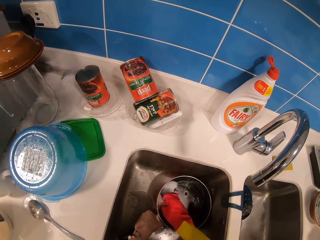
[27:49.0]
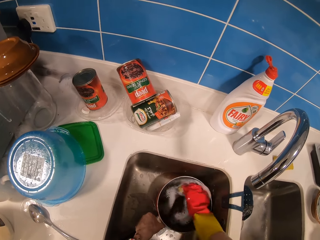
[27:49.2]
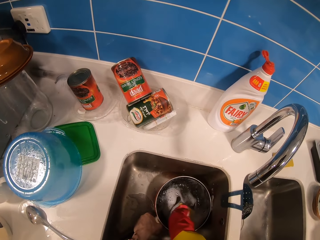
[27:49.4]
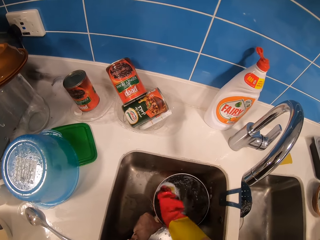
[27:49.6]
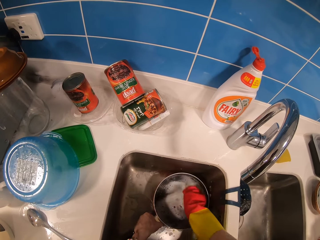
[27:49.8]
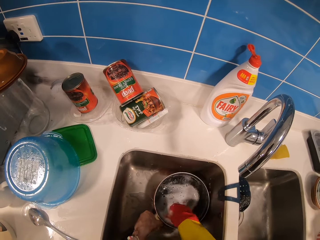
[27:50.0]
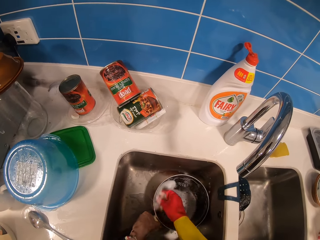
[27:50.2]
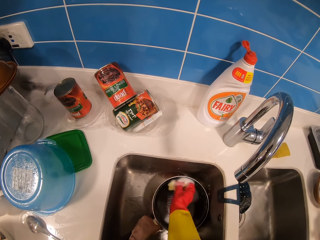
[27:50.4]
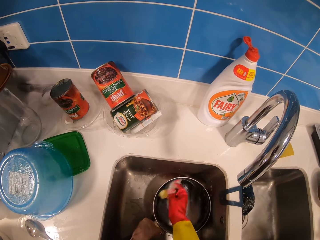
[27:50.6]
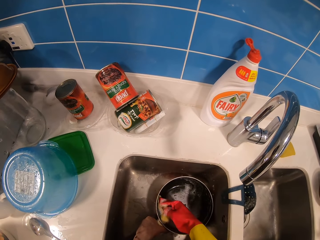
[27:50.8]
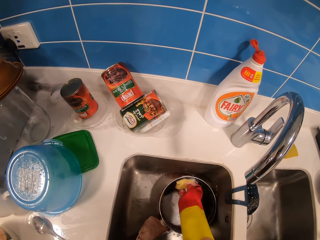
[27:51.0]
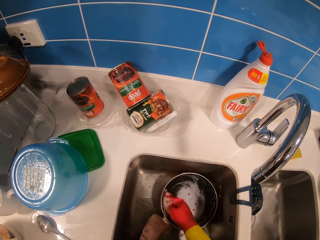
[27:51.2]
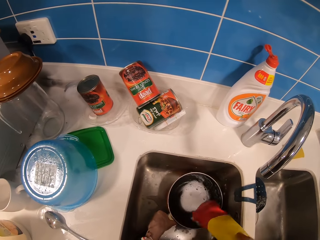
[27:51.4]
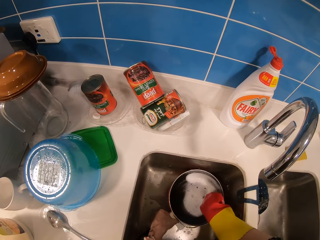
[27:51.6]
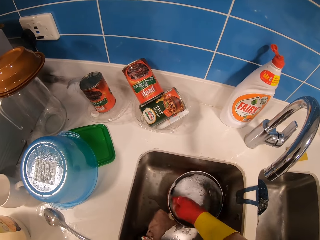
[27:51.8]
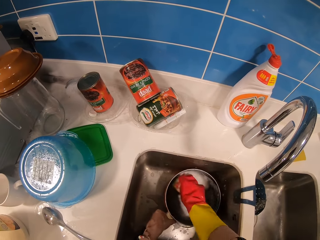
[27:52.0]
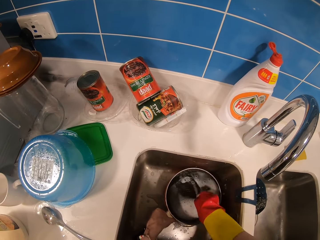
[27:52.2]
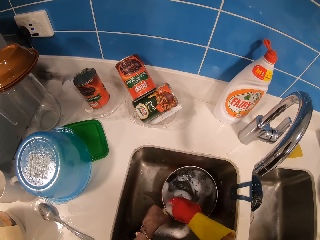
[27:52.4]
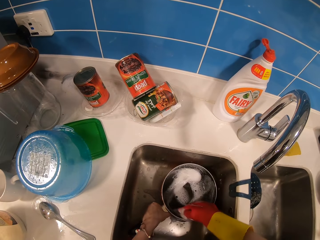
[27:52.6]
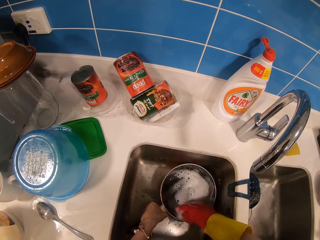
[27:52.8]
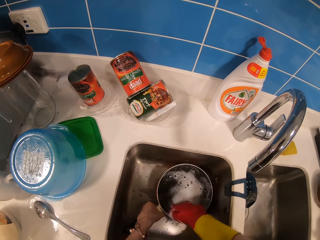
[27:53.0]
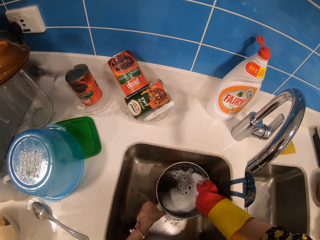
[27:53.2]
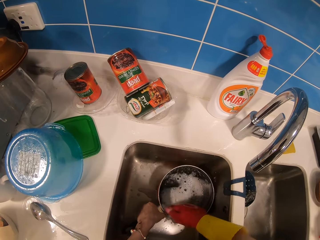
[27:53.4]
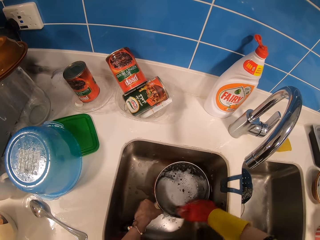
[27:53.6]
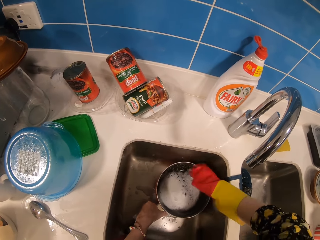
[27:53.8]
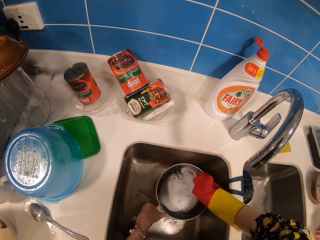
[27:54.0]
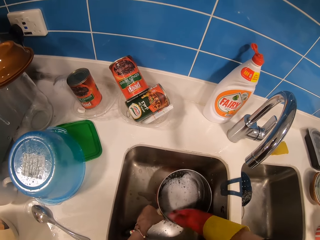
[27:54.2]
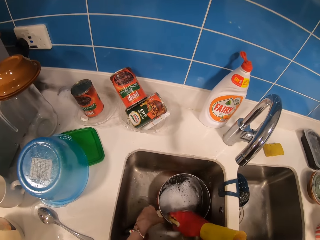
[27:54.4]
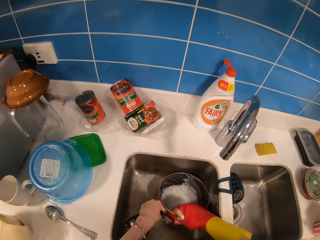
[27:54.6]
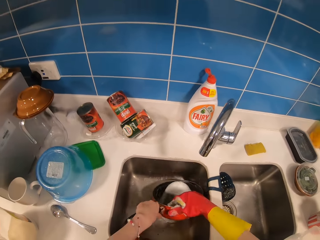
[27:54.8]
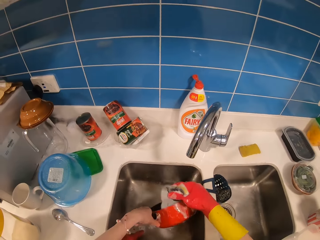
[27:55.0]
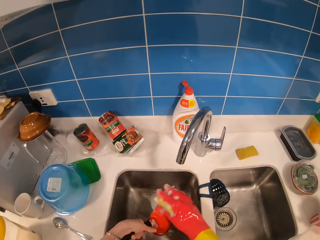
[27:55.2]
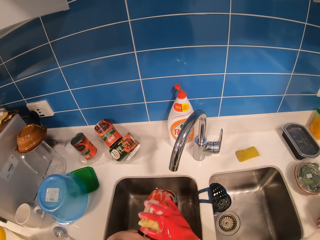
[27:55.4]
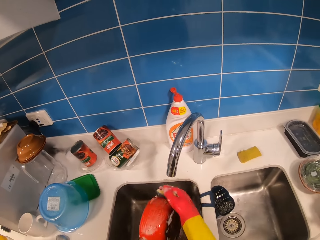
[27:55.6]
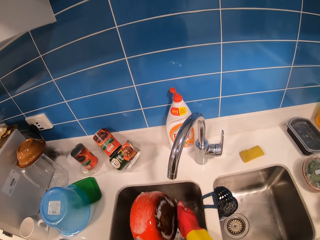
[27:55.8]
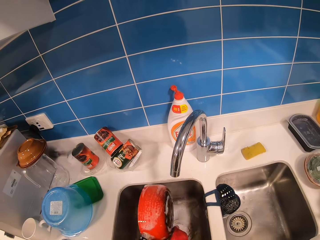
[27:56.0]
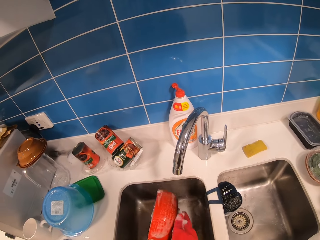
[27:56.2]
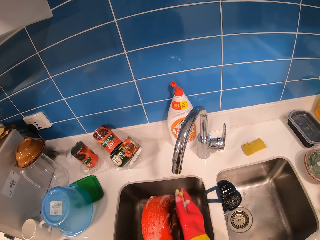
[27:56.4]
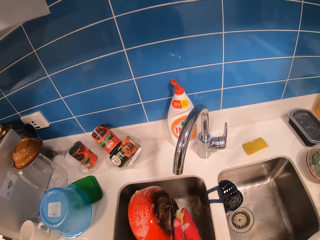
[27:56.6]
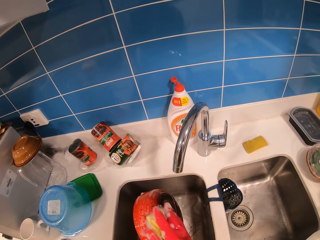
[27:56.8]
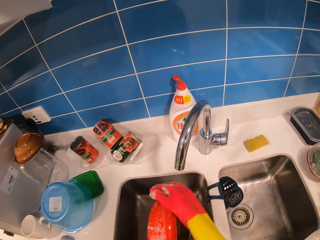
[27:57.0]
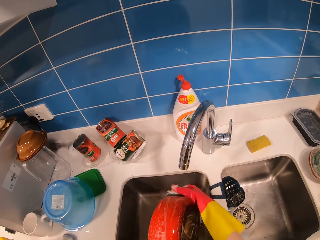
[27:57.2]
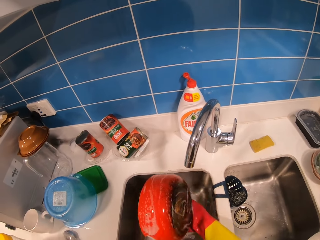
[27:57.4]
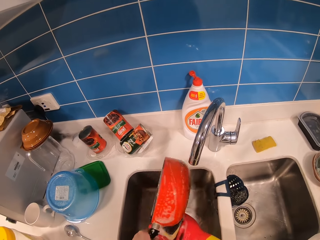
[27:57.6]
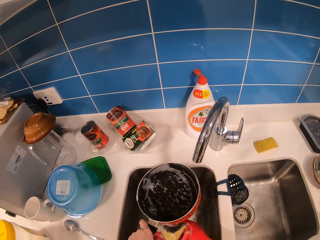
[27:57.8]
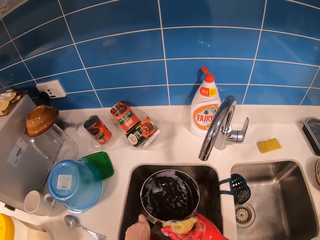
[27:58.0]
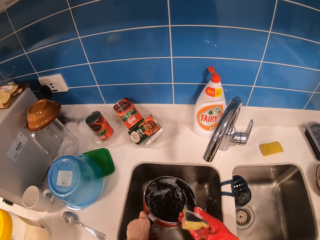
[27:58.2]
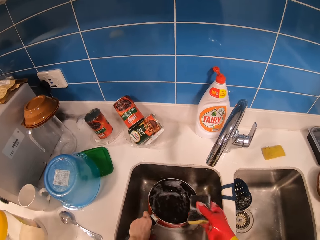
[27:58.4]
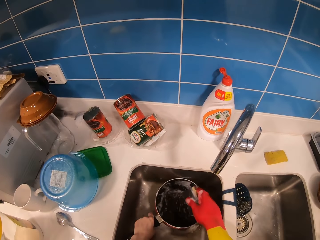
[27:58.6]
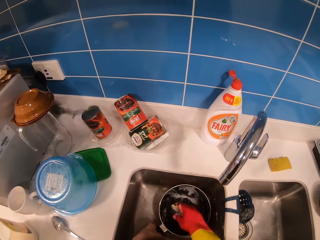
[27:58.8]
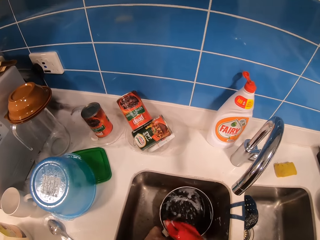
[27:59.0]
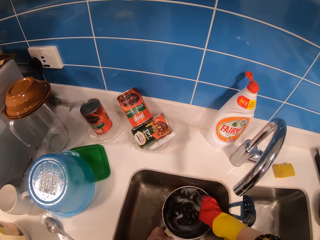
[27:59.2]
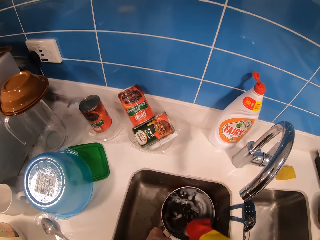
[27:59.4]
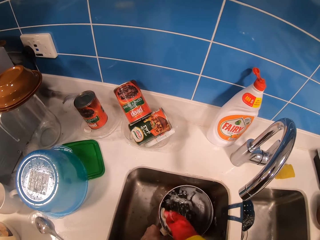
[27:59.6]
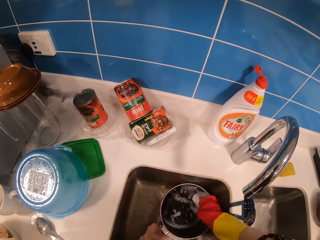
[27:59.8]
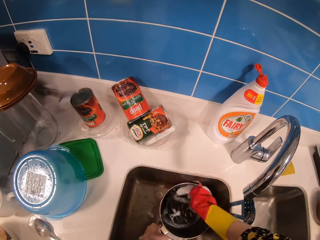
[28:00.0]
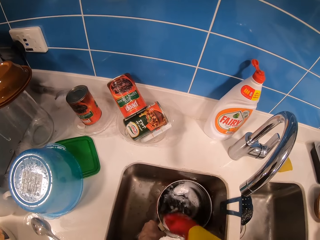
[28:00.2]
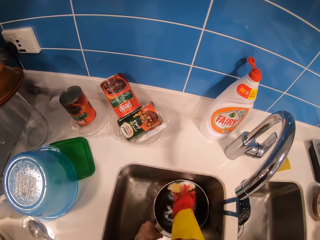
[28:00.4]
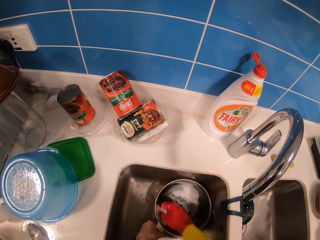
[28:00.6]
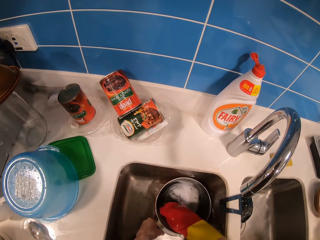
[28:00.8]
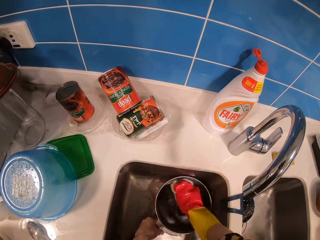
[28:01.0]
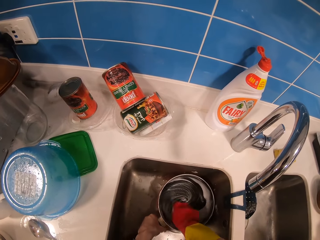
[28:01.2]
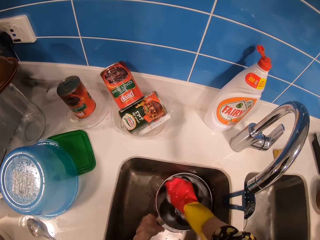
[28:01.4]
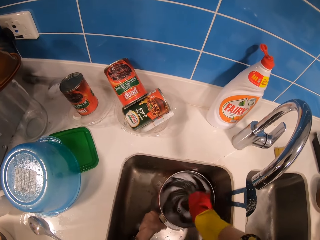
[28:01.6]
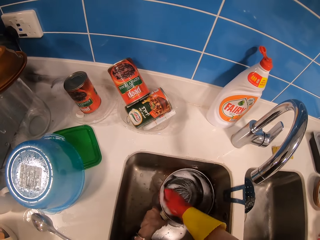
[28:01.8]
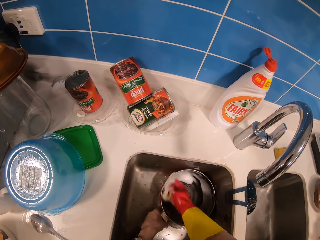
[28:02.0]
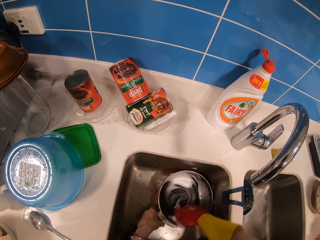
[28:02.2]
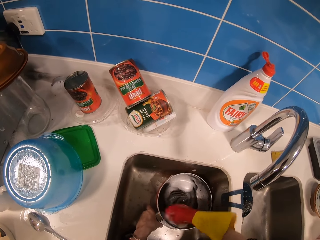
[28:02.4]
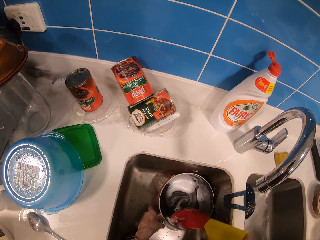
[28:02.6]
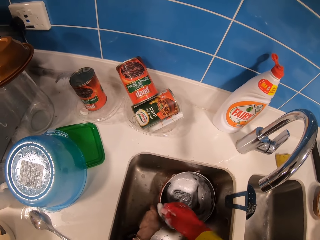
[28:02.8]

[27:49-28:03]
The camera wearer pours water in the sink. They clean the pan with a scouring pad. They place the pan in the sink.

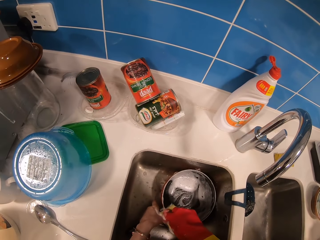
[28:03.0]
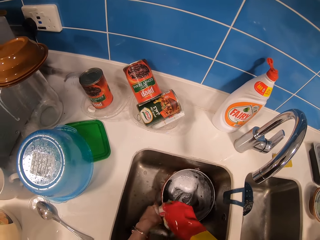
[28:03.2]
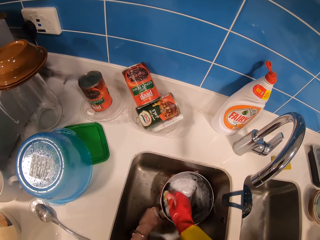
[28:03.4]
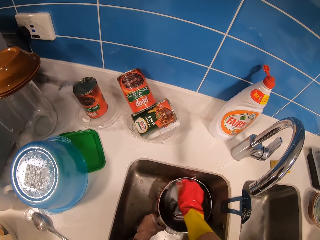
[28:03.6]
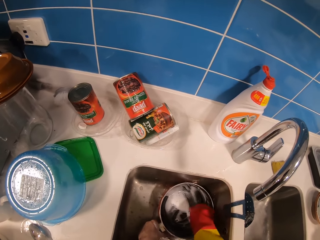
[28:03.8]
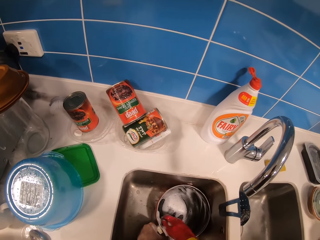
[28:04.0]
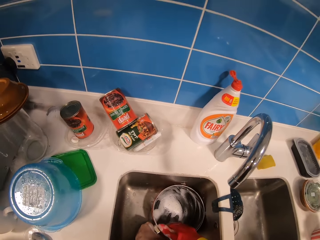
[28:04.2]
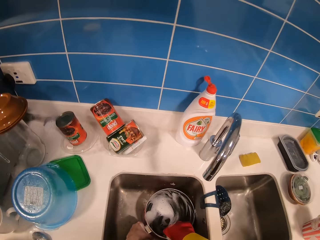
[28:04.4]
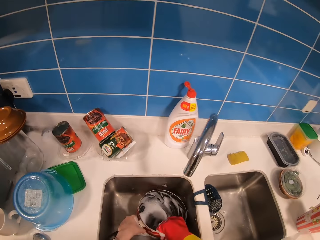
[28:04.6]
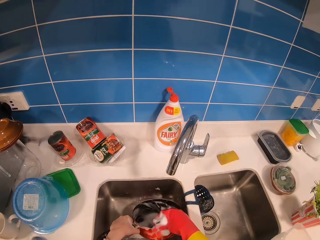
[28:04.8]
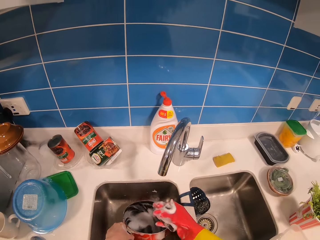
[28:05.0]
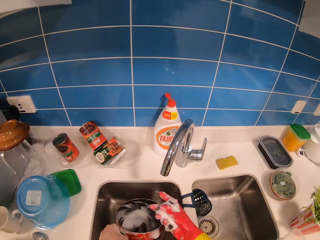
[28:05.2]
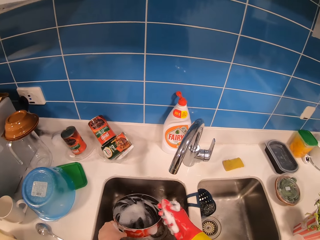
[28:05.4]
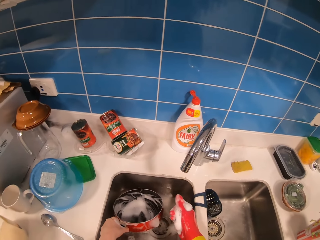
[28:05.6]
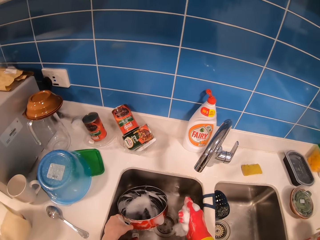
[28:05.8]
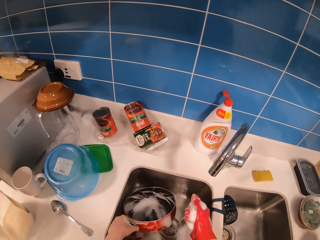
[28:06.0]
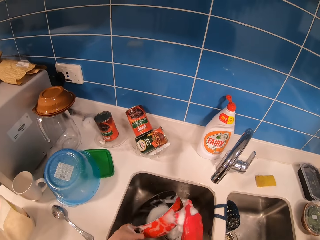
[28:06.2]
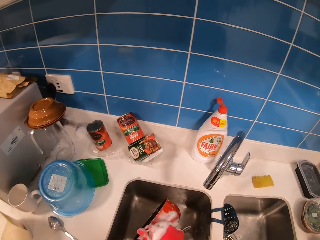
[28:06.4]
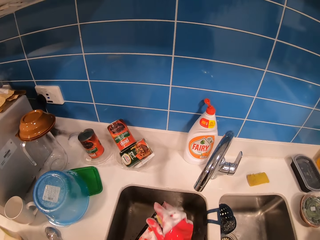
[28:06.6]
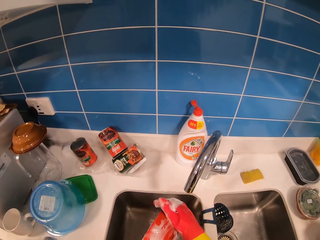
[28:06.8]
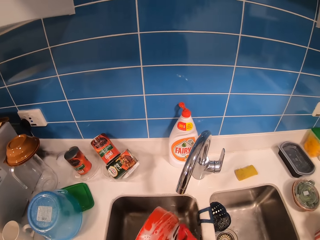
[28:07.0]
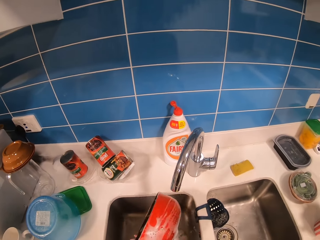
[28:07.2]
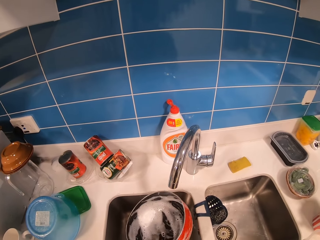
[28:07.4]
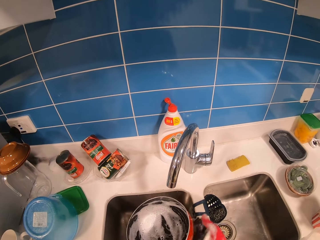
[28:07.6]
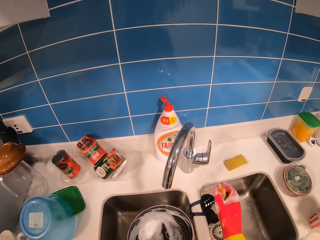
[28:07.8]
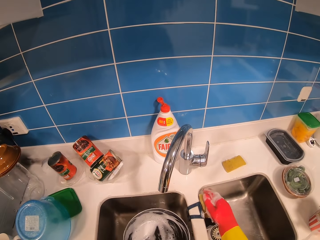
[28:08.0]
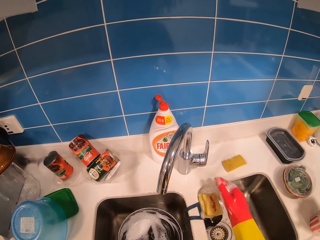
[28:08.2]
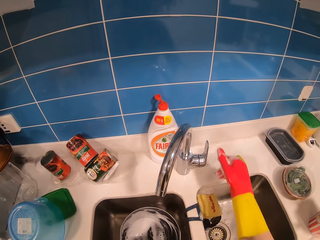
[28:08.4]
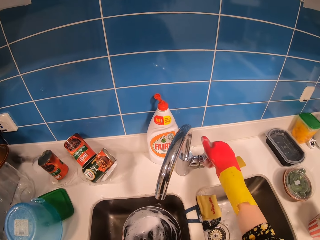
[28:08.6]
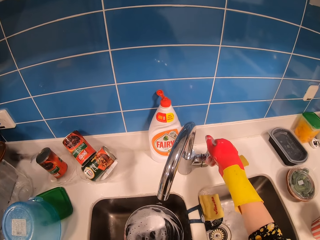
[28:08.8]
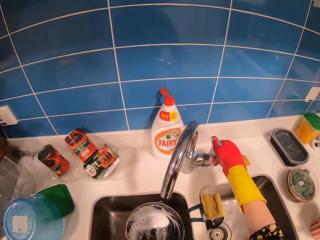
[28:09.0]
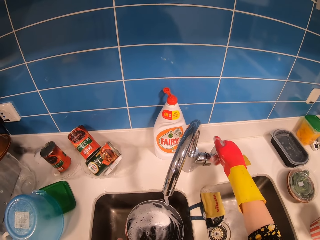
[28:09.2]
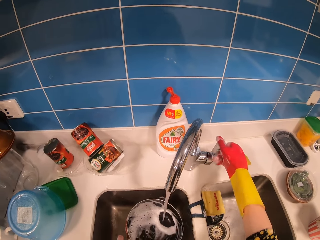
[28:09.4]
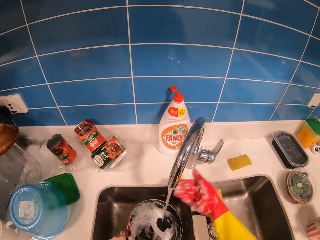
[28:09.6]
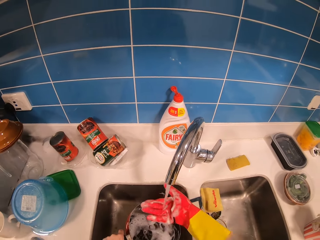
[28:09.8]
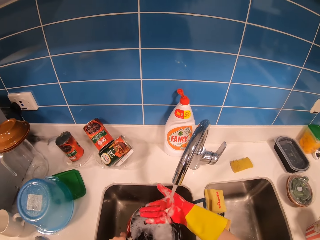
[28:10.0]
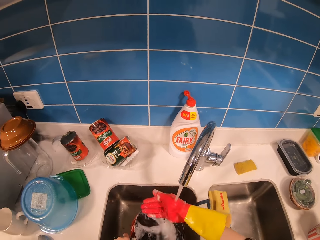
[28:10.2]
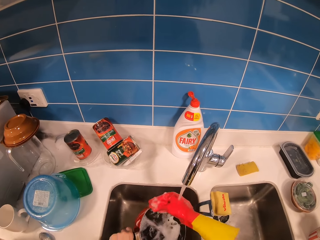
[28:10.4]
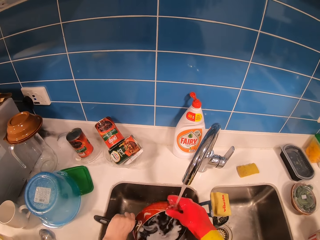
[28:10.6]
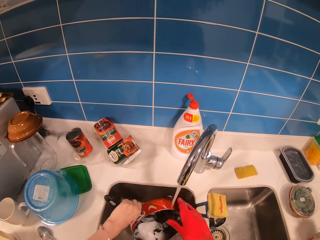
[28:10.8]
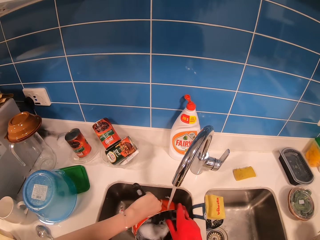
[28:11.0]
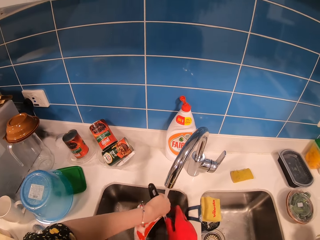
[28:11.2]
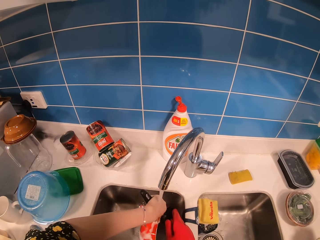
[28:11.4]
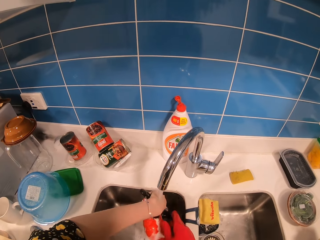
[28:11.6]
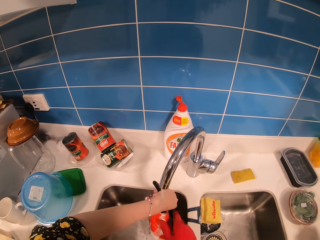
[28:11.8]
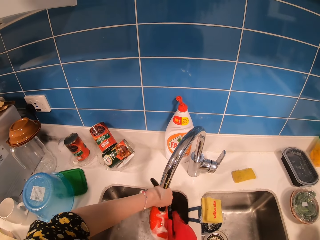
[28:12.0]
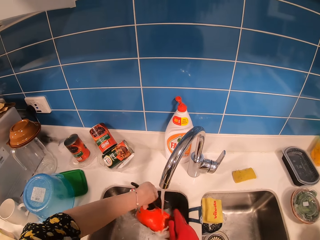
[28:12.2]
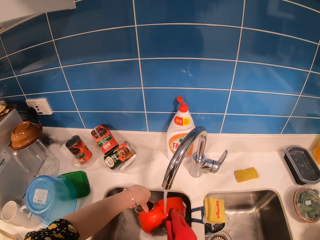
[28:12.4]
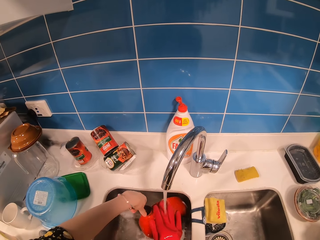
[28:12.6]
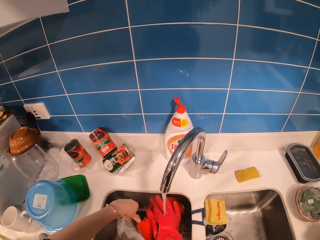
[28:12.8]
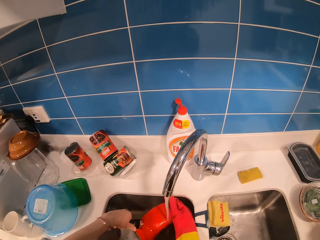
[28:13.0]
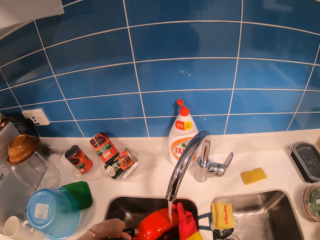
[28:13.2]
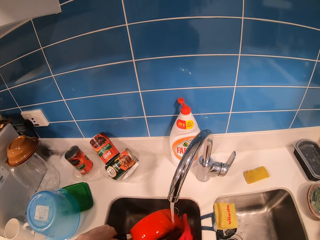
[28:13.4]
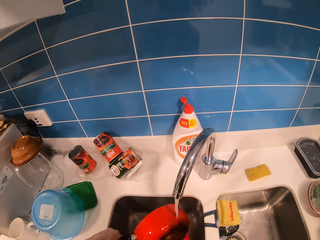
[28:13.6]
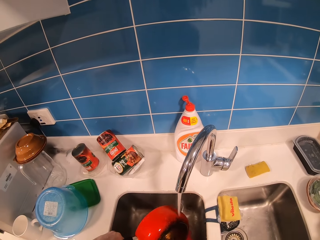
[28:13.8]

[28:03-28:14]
The camera wearer fixes the cleaning item or scouring pad. They clean the pan. They open the tap. They place the scouring pad on the counter. They put water in the pan. They rinse their hand. They clean the pan with tap water.
